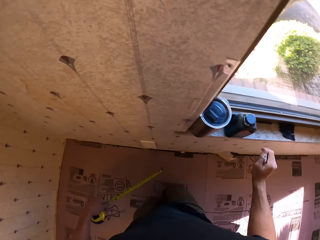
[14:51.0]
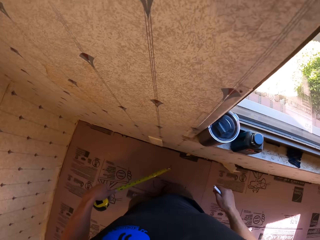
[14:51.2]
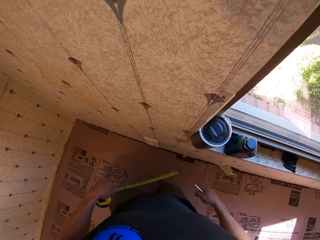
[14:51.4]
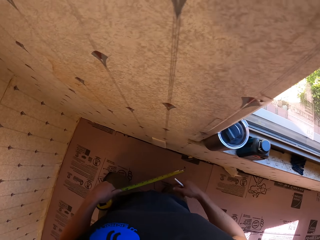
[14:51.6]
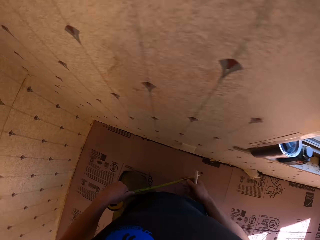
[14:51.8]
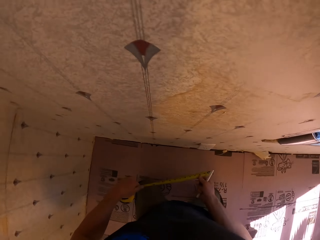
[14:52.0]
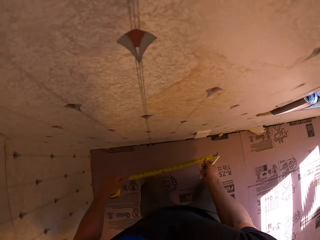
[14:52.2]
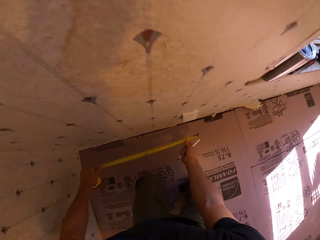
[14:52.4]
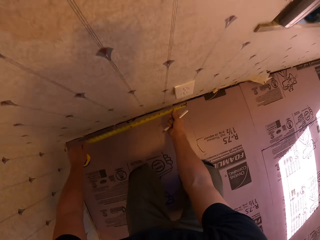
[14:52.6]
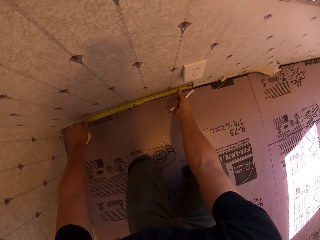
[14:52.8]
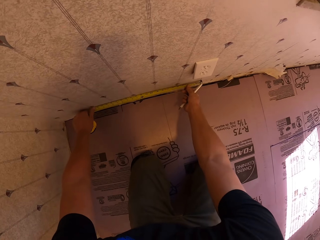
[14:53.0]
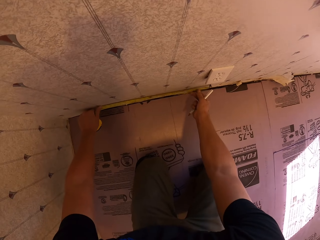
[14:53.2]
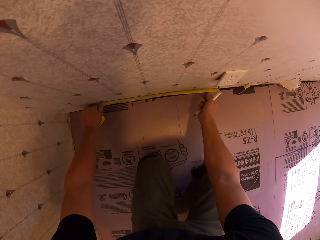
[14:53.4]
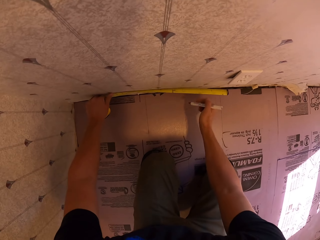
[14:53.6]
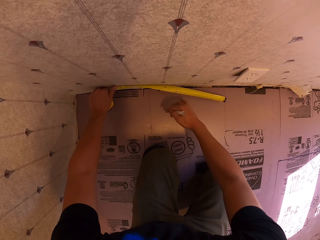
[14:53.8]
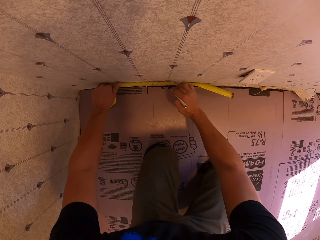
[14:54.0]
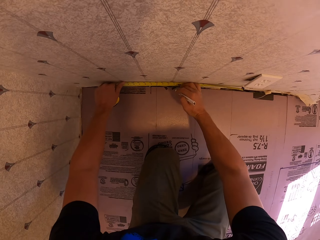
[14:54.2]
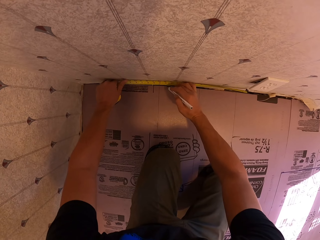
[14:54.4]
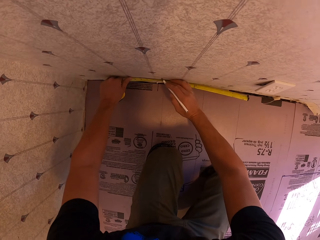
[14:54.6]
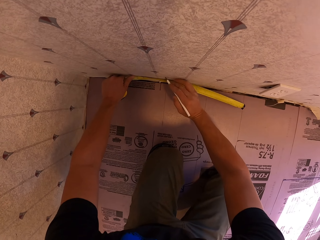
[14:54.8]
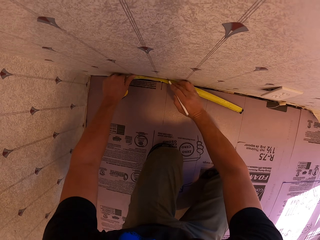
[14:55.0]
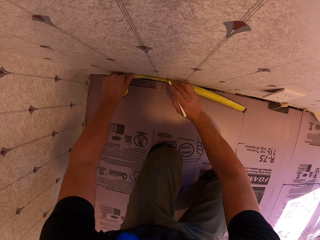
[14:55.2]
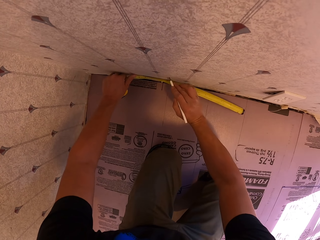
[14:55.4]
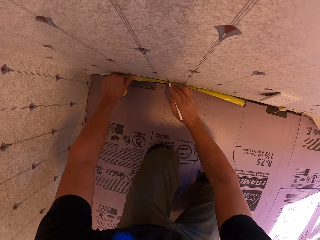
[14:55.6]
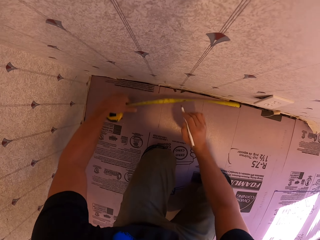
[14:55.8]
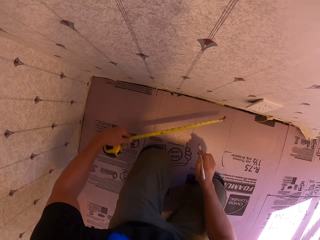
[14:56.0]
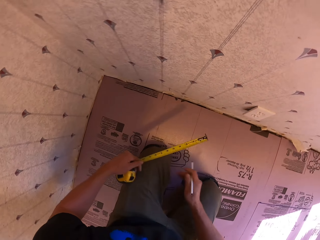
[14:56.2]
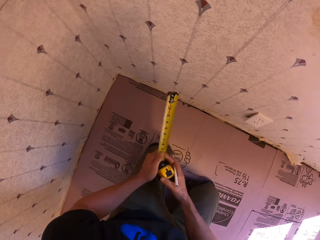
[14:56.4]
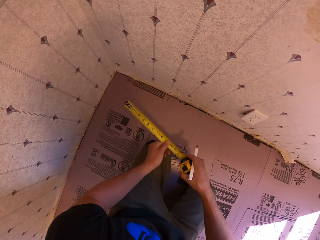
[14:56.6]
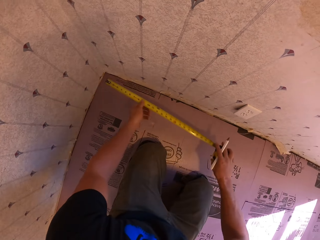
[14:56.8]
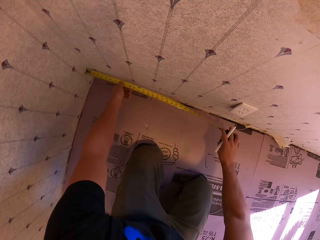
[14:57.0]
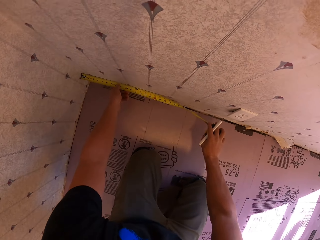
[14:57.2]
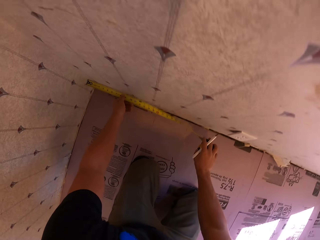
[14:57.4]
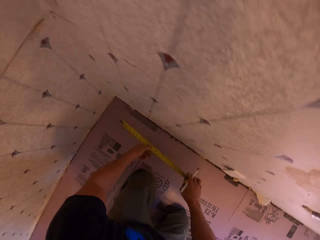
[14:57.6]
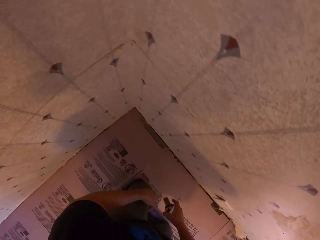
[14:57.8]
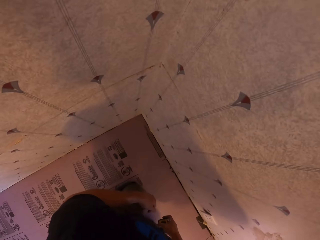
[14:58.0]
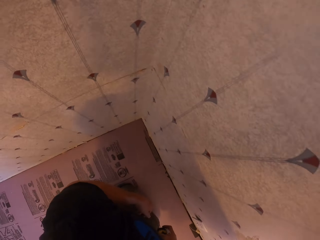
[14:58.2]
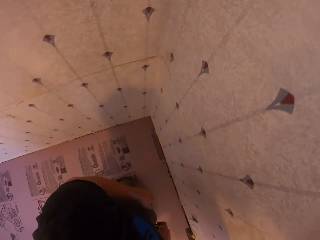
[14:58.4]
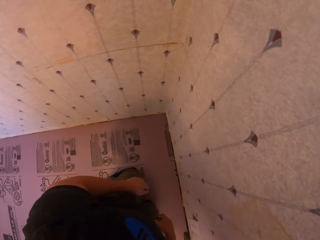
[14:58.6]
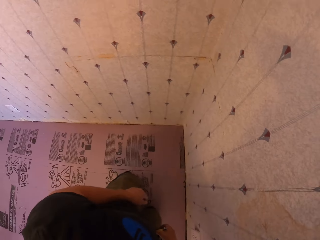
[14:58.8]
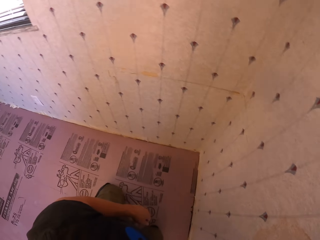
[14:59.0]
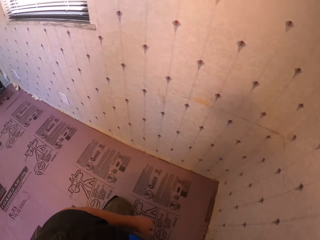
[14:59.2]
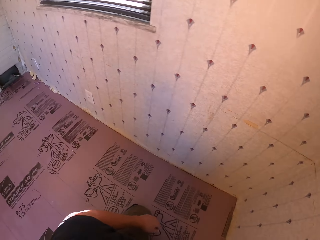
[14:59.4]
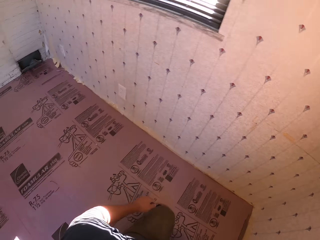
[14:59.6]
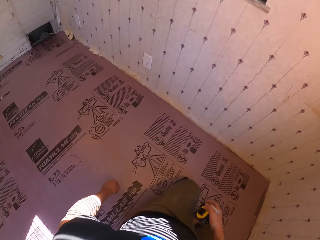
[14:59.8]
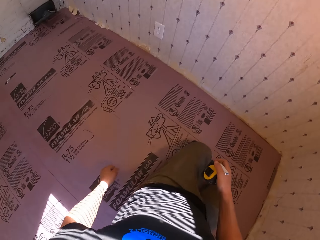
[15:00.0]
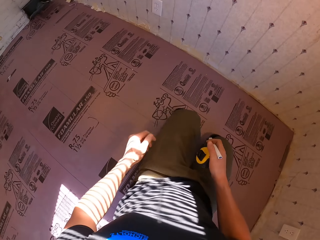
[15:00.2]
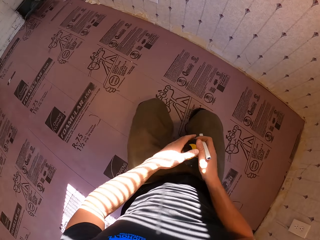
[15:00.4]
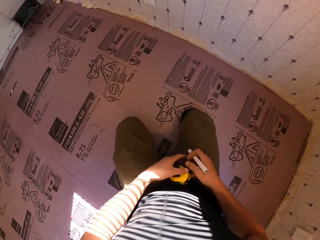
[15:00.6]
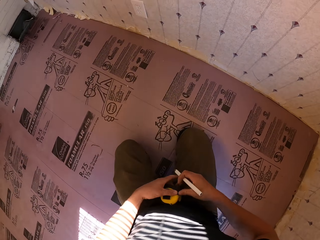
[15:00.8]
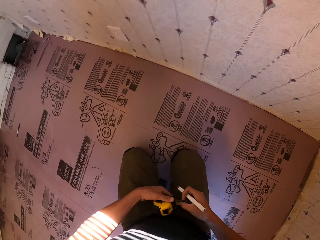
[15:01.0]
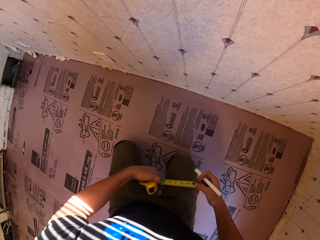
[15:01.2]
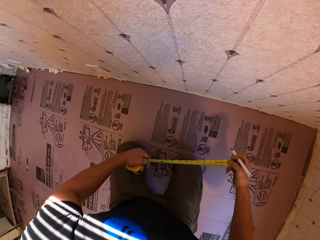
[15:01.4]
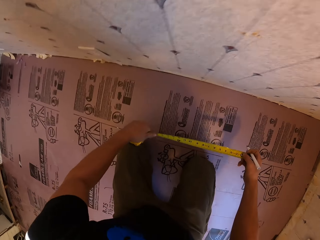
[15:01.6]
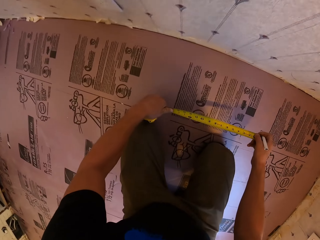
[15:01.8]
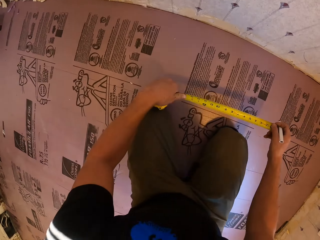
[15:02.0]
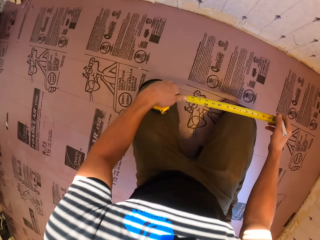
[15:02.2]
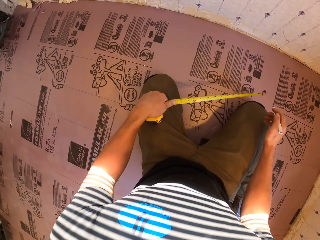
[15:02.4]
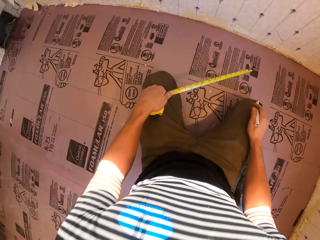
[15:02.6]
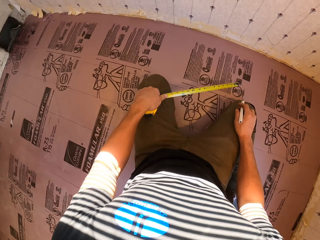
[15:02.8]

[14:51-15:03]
The camera wearer moves the leg. They mark the measurements on the wall. They put the tape measure on the wall. They measure the wall. They move the legs. They pass the tape measure to the left hand.

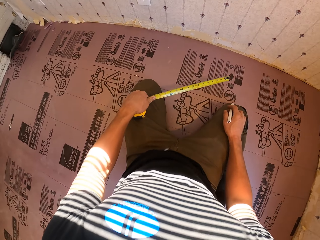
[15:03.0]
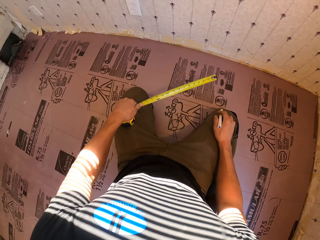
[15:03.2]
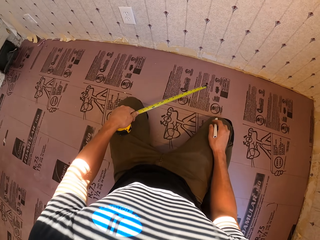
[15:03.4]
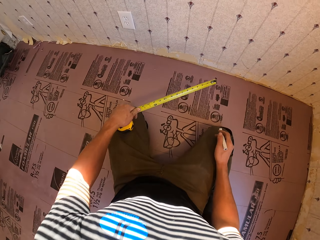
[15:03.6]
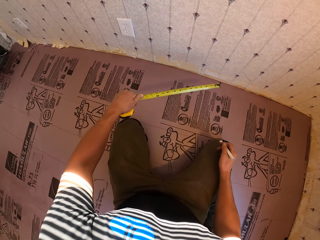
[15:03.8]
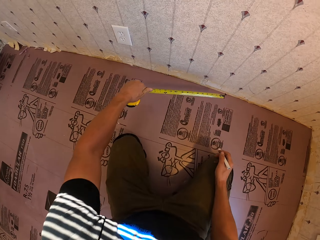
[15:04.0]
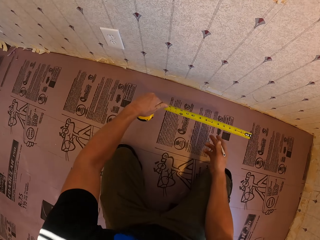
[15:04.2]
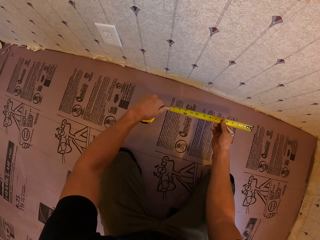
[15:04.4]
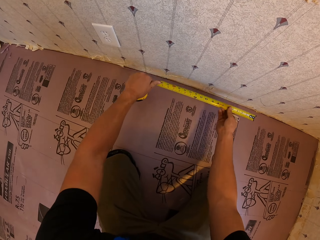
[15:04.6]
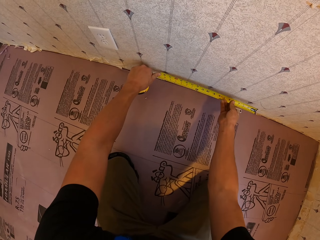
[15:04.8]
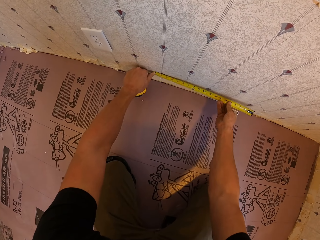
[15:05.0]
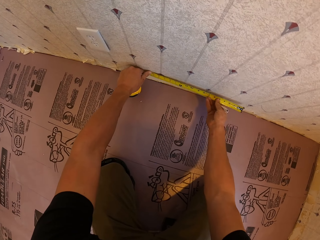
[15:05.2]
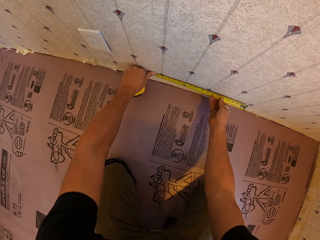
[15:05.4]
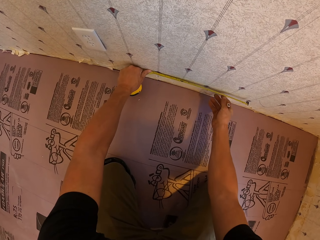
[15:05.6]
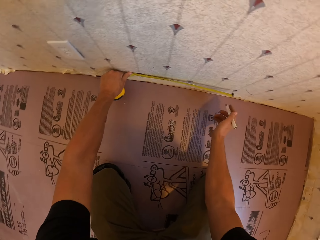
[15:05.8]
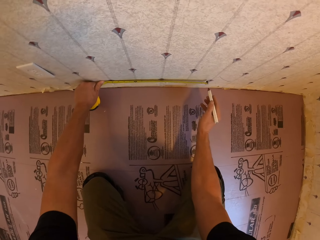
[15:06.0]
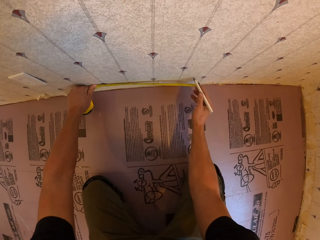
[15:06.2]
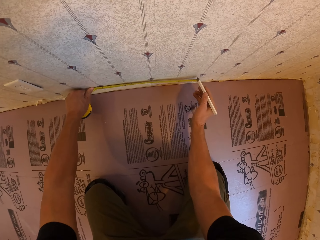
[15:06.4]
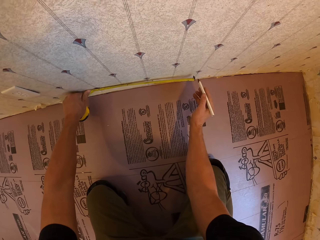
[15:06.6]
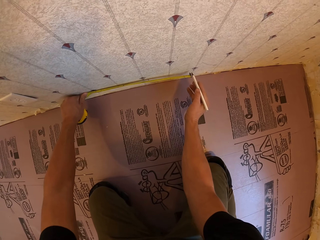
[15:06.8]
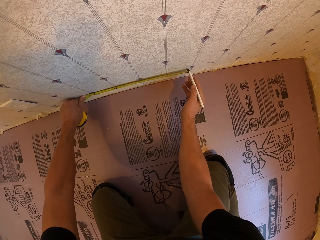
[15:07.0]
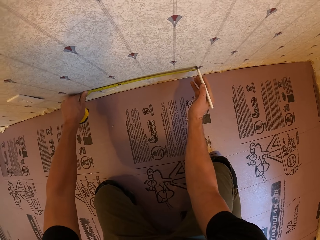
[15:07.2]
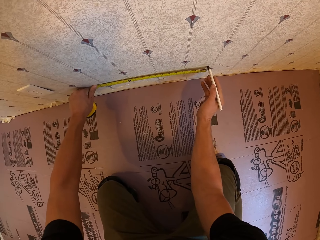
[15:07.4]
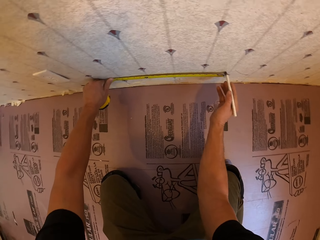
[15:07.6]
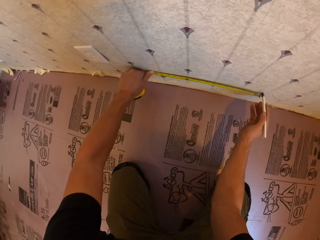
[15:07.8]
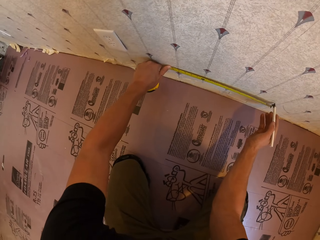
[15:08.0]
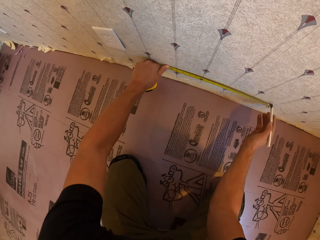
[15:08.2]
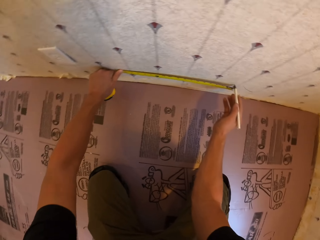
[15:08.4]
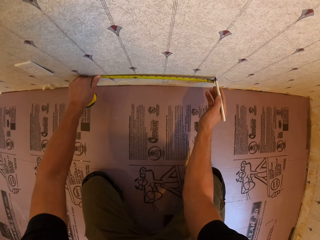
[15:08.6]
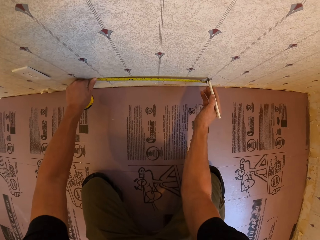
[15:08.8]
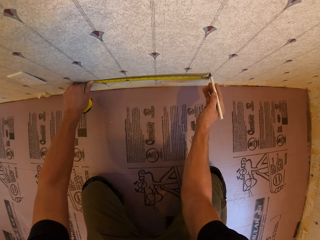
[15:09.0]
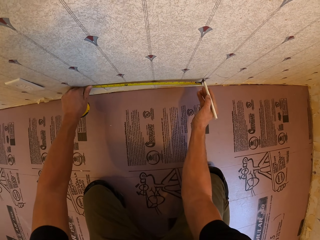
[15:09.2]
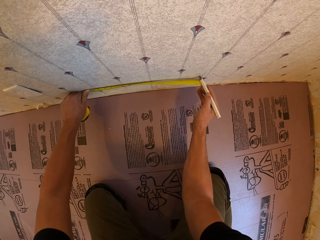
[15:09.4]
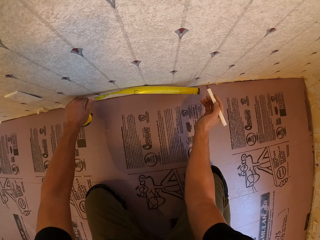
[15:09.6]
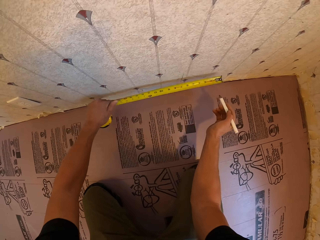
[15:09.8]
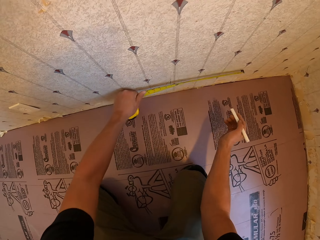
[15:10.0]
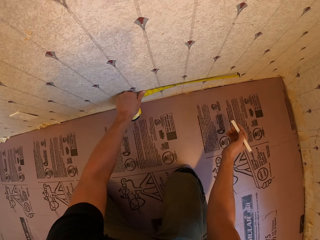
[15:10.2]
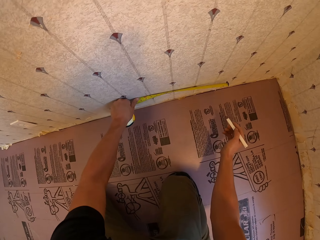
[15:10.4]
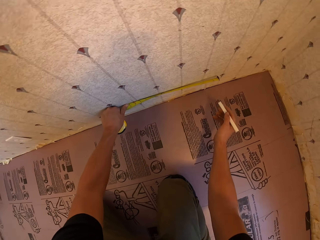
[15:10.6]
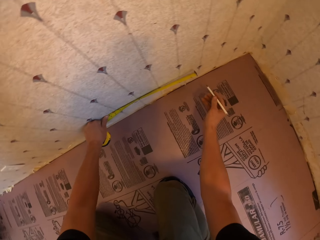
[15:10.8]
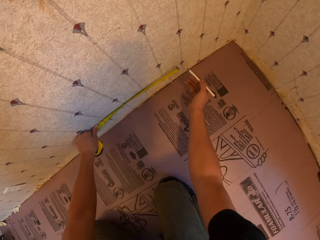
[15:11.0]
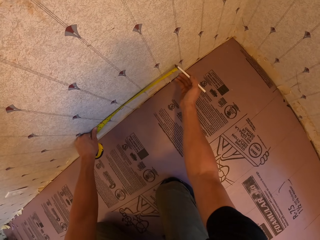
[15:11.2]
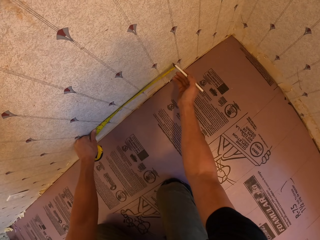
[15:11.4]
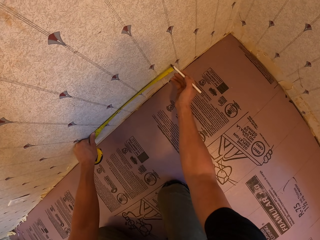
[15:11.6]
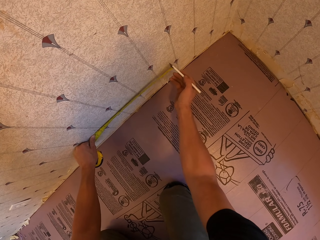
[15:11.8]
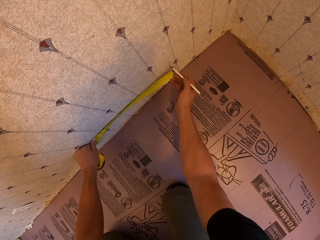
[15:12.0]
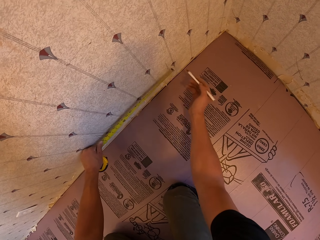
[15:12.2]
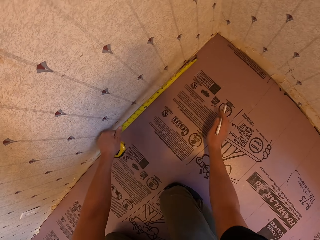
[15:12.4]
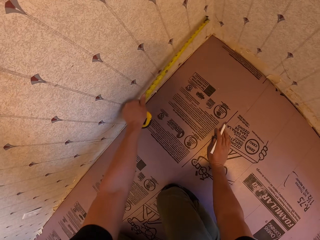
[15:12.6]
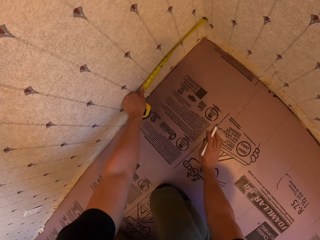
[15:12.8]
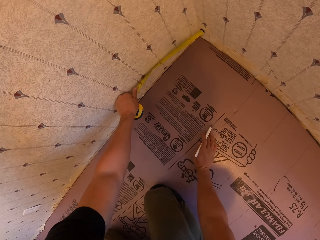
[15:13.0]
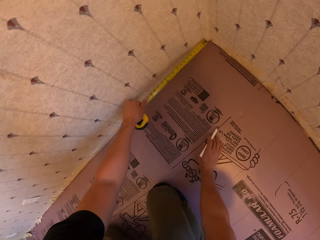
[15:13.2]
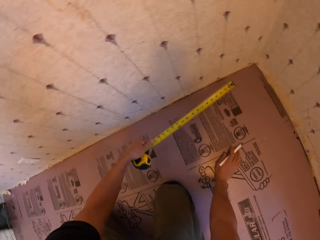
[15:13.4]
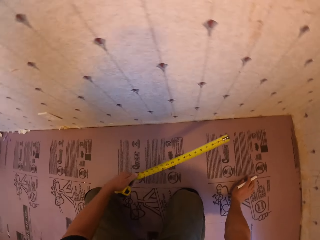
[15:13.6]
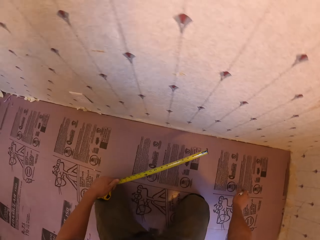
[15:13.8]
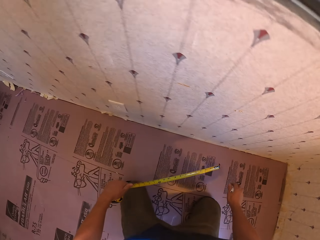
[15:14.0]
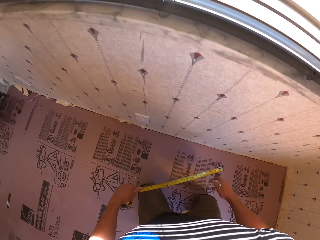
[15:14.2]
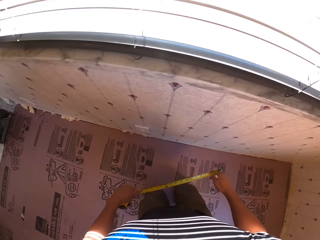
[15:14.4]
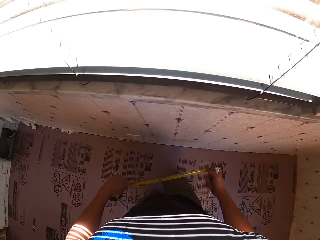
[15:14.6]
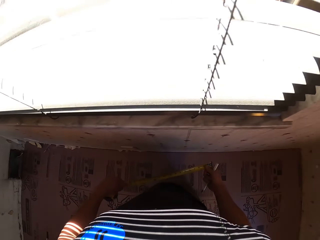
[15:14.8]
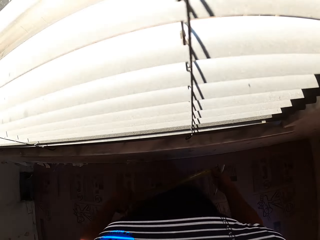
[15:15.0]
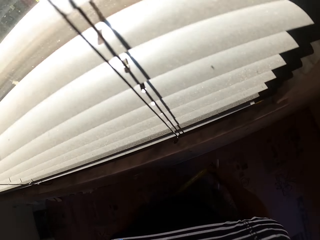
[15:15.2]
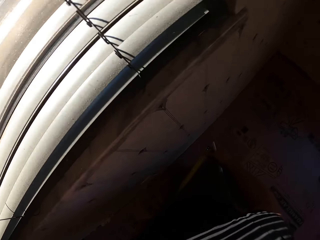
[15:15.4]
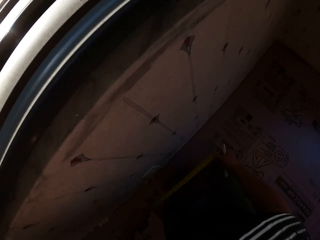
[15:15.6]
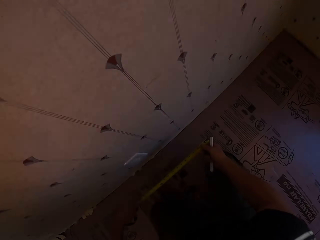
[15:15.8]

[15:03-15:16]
The camera wearer puts the tape measure on the wall. They write on the wall. They measure the wall. They write on the wall. They move the tape measure. They move the legs.
